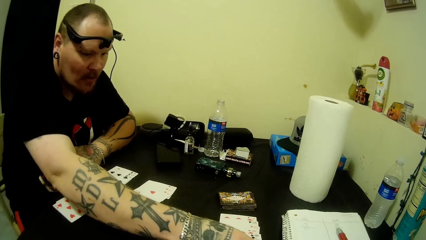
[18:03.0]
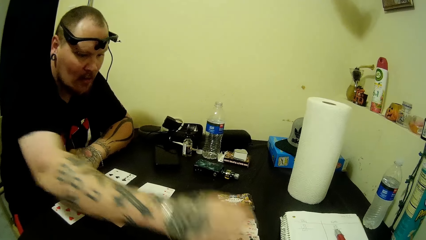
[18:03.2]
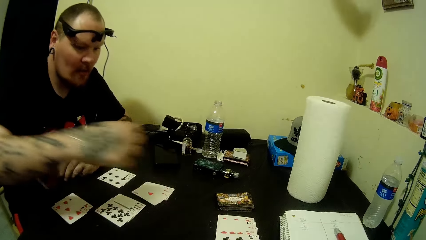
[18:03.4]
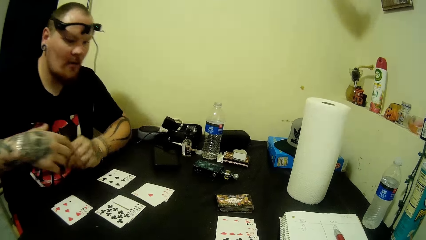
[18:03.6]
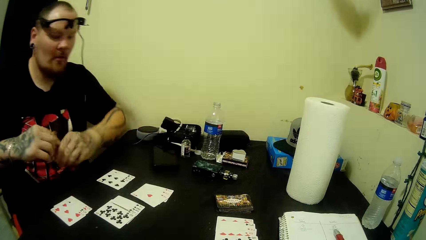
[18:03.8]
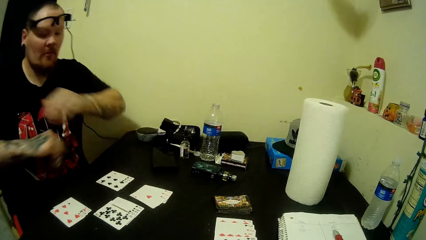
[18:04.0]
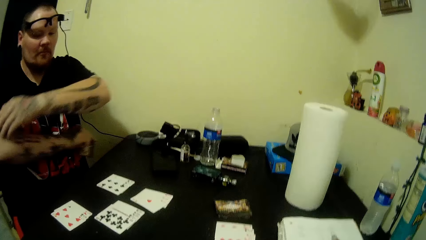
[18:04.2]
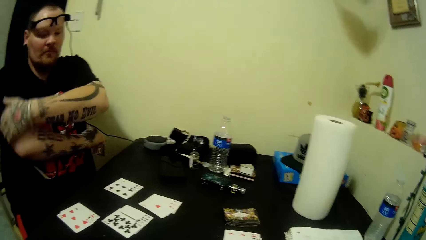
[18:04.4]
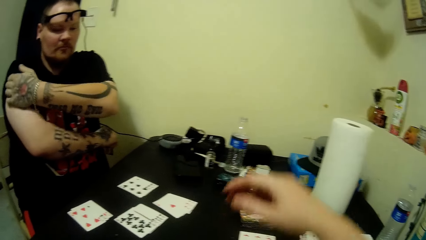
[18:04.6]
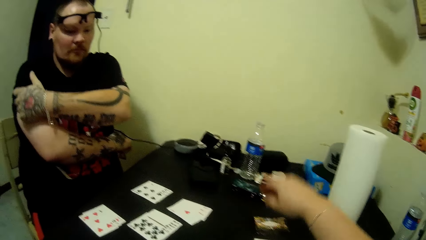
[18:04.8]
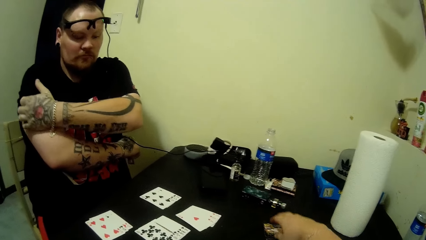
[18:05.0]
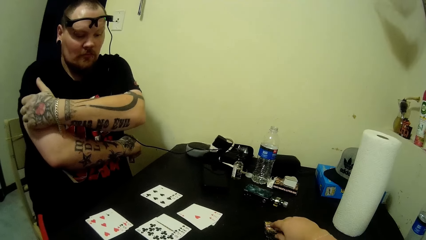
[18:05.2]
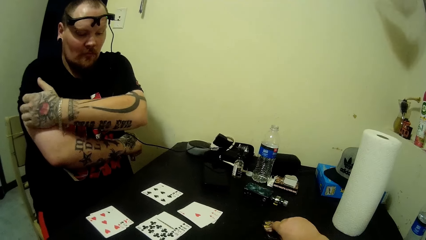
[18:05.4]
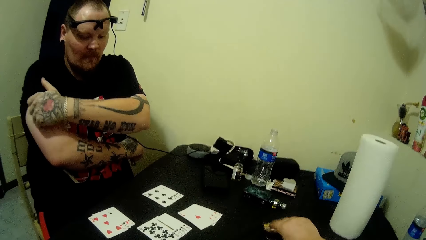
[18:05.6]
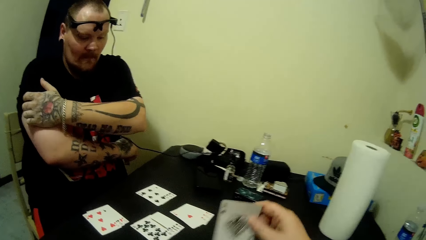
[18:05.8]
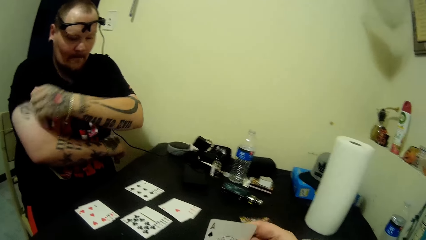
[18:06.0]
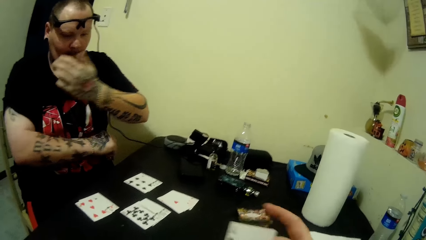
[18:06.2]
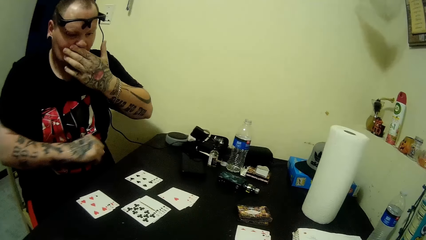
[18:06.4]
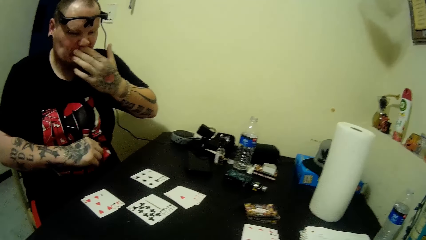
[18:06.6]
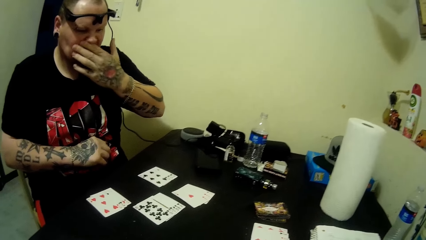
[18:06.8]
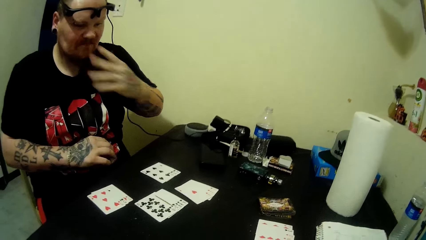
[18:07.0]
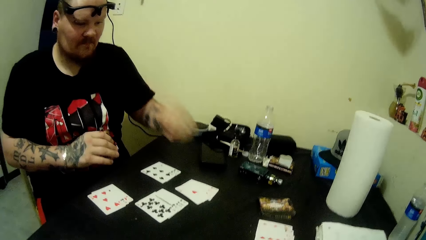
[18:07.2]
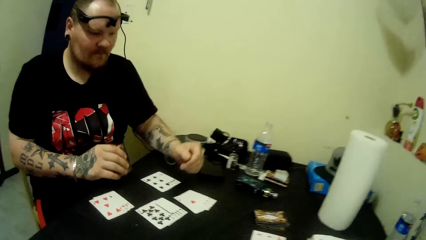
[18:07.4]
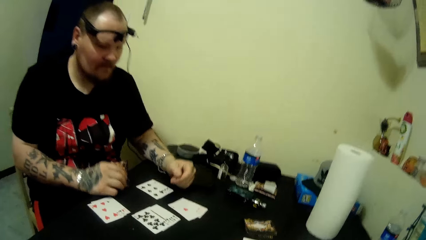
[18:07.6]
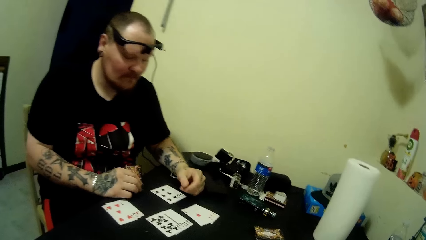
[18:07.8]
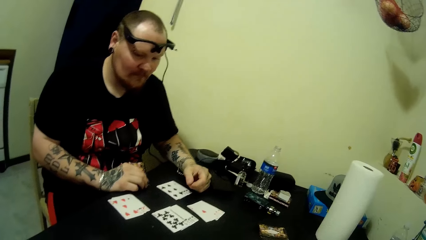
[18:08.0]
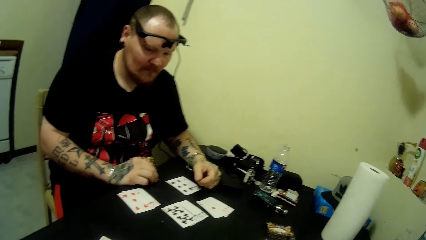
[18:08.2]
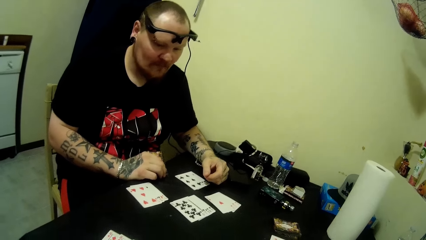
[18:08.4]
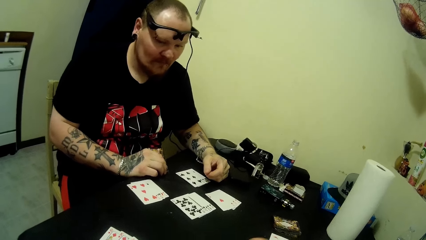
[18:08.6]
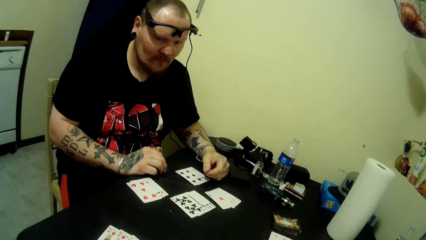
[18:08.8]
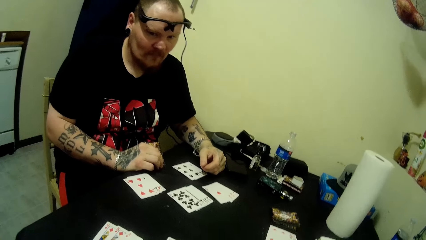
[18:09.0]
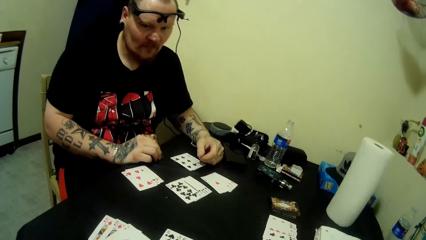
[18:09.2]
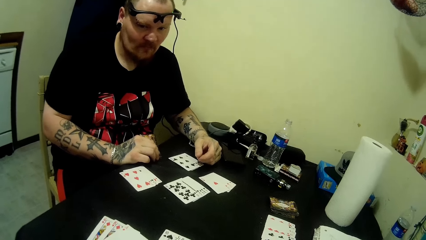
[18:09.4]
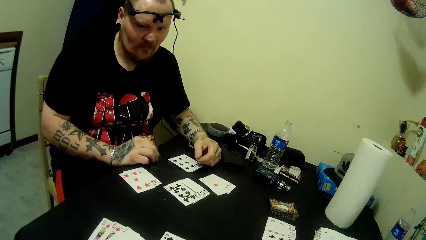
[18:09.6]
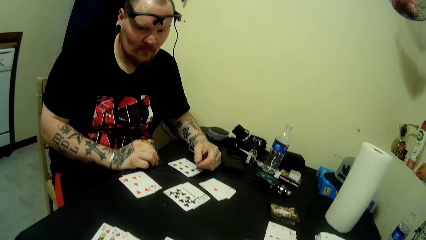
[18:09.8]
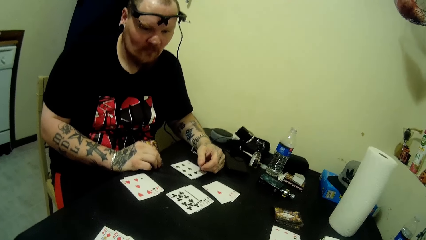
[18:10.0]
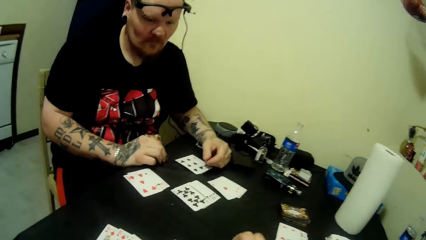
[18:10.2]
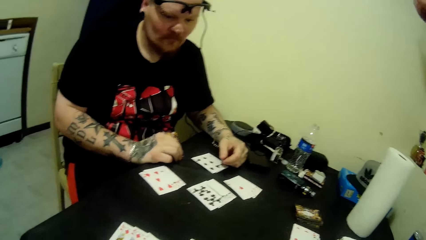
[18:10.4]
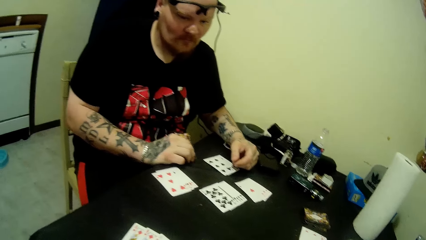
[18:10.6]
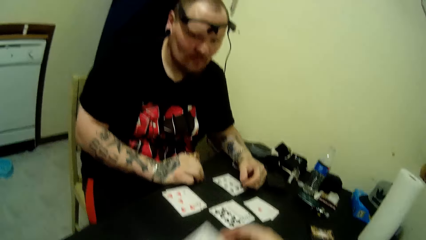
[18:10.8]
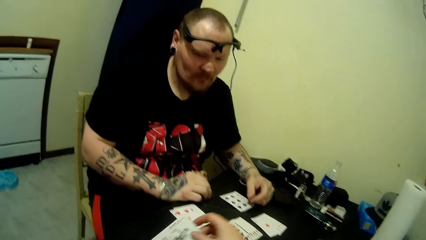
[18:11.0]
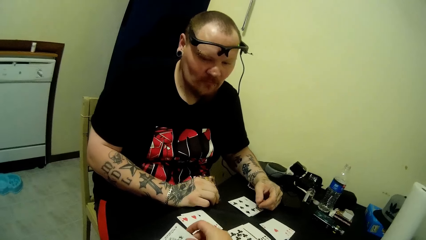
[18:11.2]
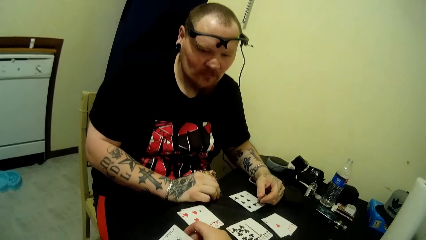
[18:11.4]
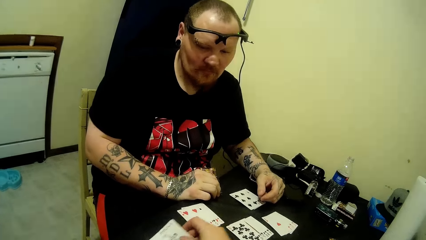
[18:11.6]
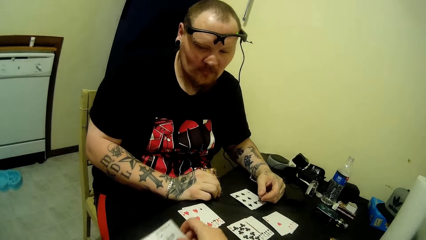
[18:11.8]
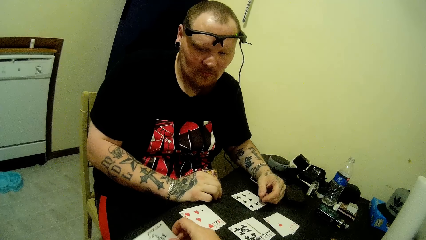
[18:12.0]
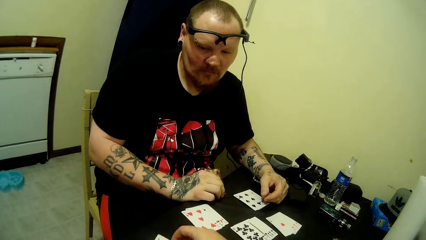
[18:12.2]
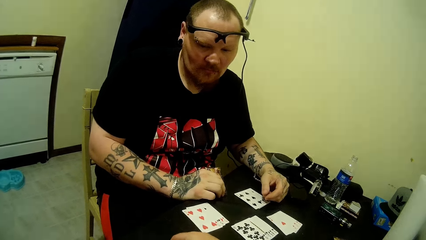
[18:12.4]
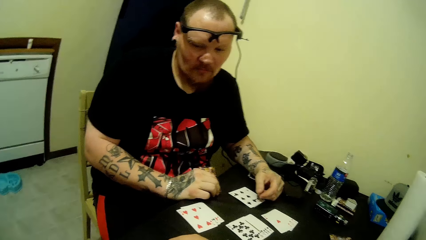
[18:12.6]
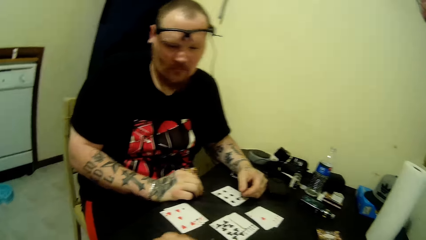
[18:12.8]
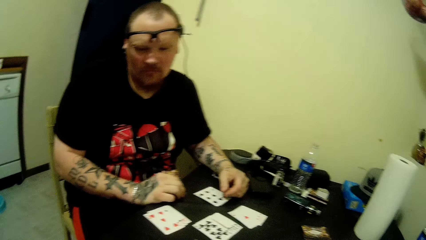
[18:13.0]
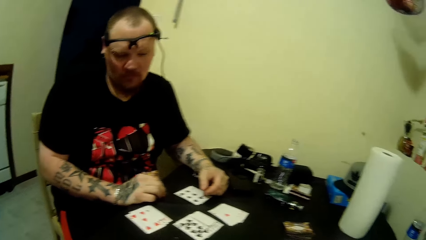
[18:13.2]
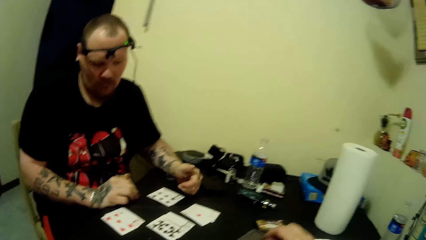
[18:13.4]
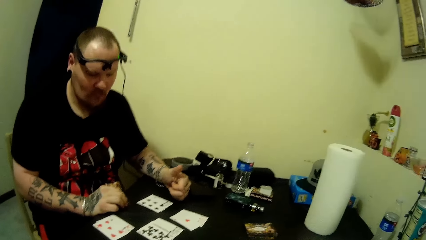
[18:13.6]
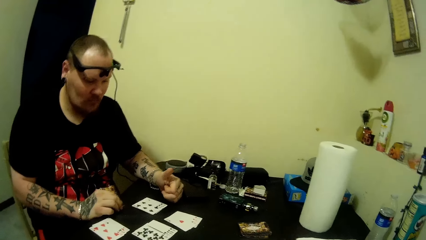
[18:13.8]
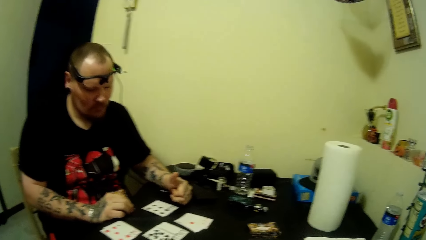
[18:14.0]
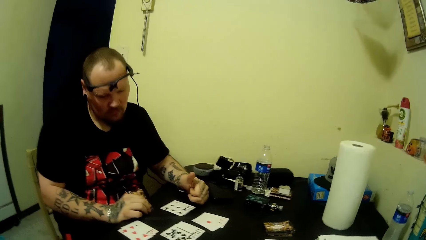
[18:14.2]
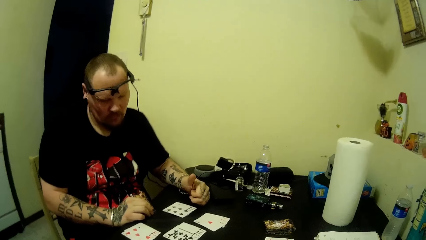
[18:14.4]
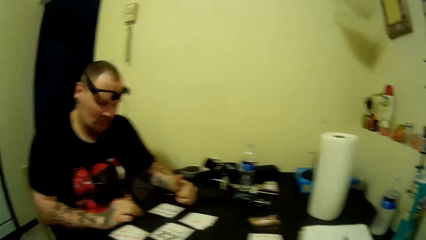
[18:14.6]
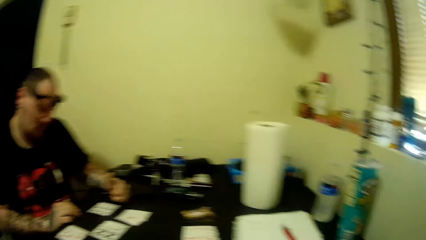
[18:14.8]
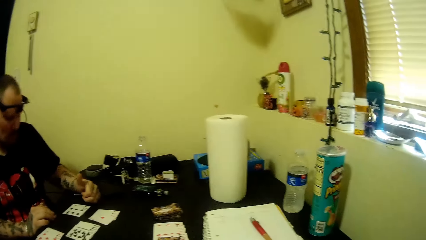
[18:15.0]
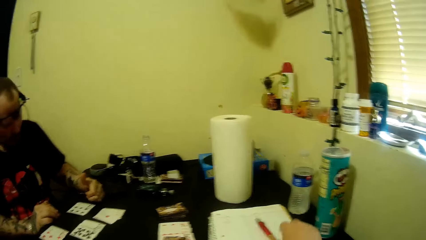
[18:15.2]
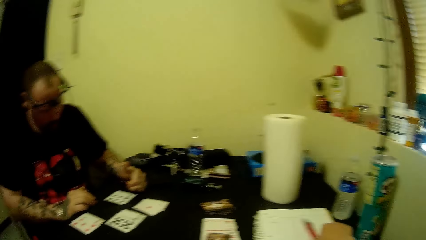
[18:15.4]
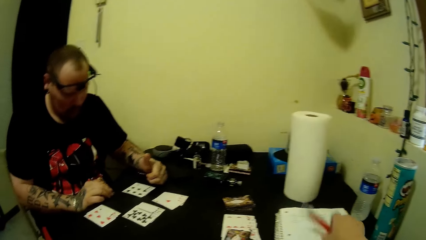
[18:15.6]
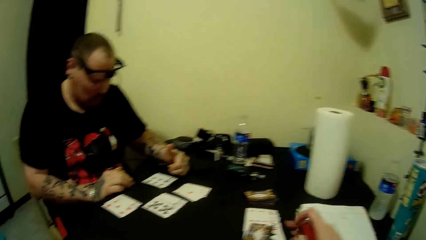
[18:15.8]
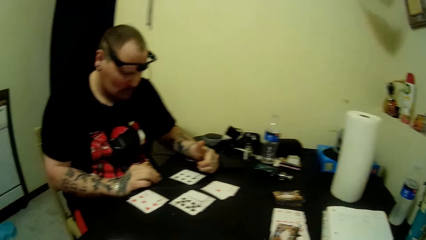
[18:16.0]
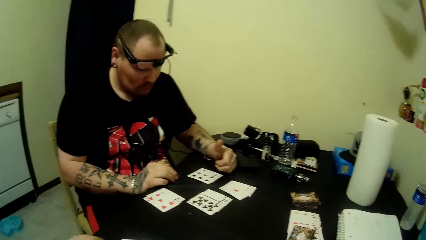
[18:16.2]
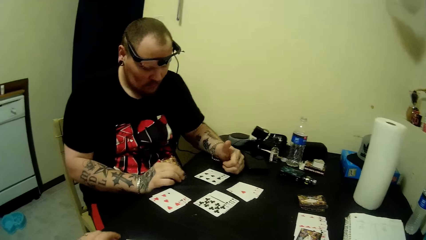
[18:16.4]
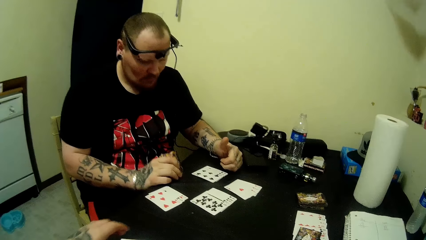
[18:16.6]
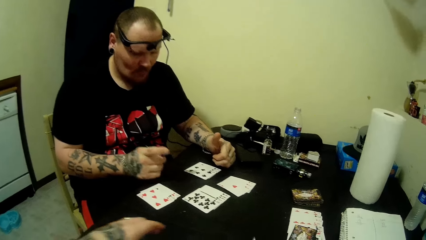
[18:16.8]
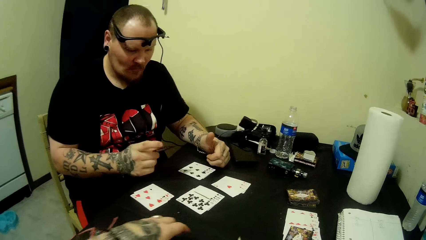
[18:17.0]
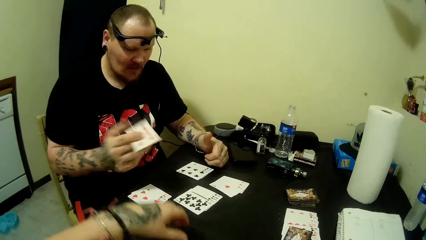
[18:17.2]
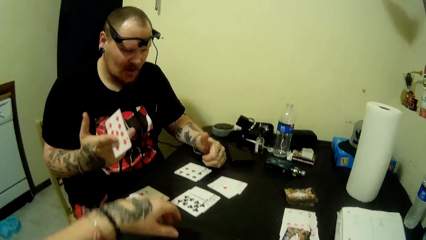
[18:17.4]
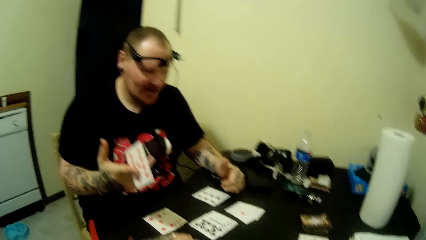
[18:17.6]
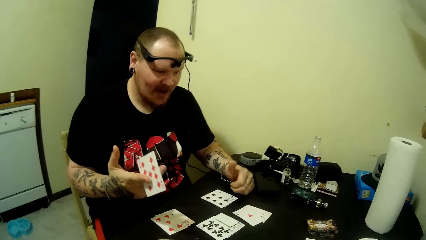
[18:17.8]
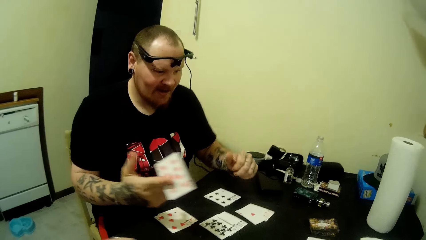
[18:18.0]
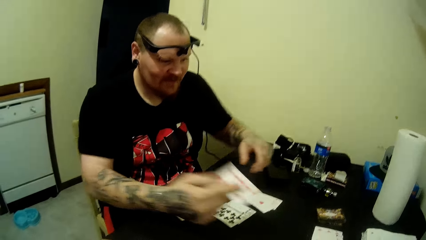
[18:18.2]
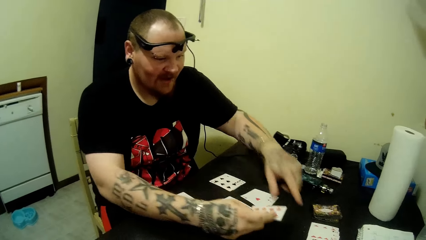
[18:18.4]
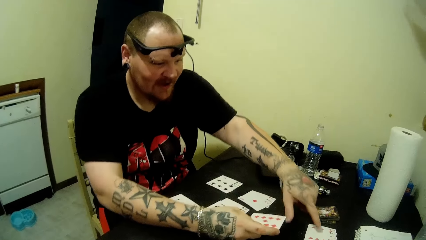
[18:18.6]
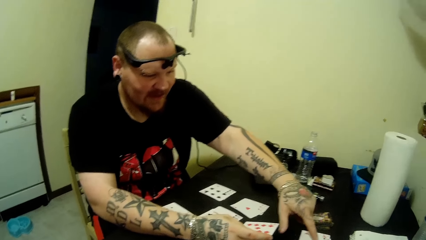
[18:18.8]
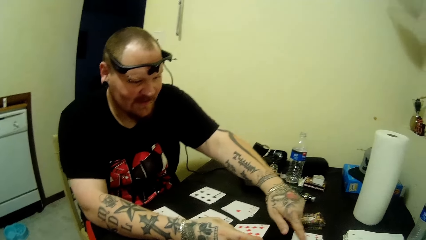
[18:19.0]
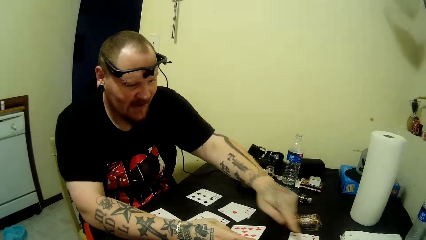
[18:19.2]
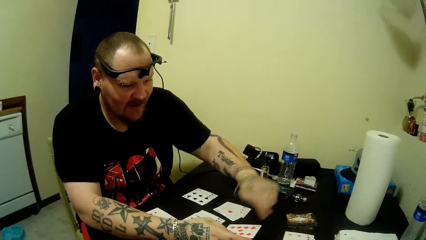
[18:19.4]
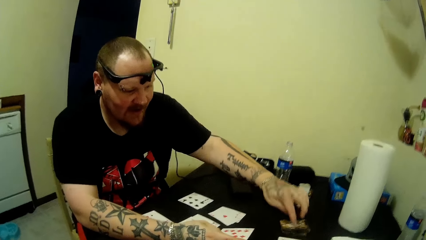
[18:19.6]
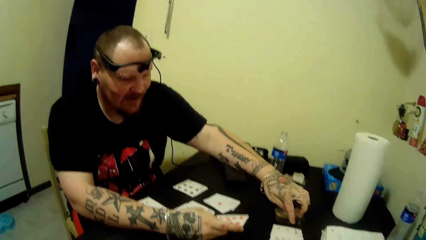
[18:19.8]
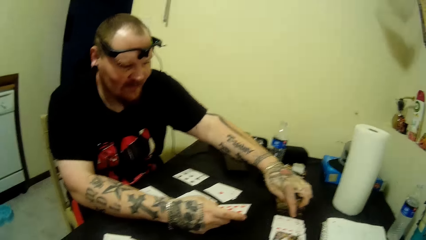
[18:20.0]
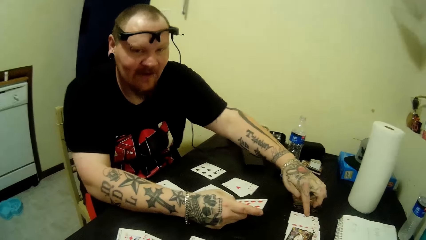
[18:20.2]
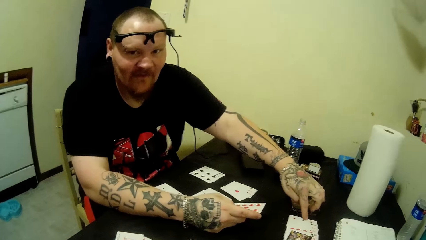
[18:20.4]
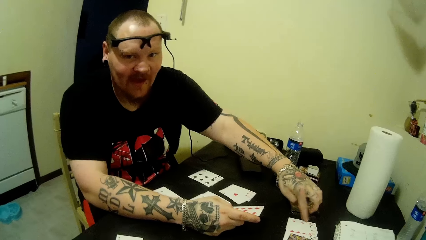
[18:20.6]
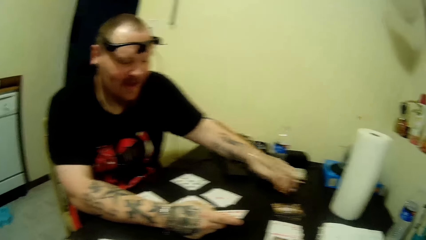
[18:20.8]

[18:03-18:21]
A man picks a card. The man rubs his hand. The camera wearer picks a card from the table. They pick a pen from the table. Another man points at a card.
